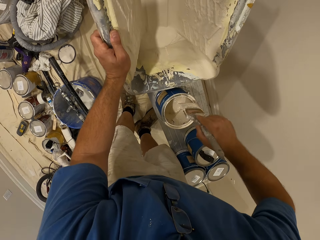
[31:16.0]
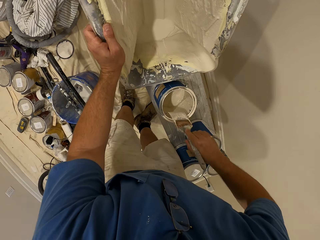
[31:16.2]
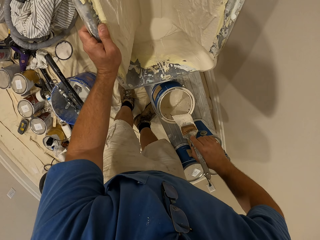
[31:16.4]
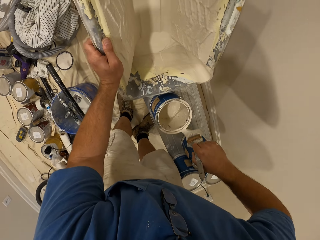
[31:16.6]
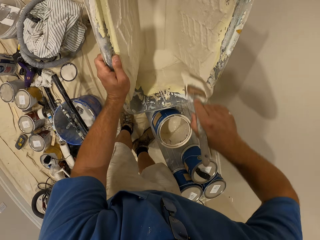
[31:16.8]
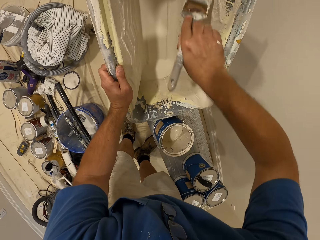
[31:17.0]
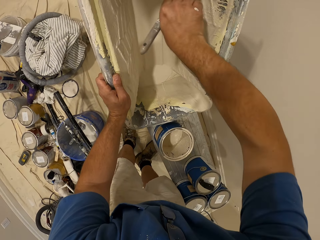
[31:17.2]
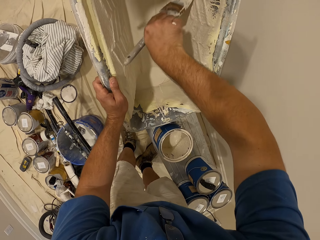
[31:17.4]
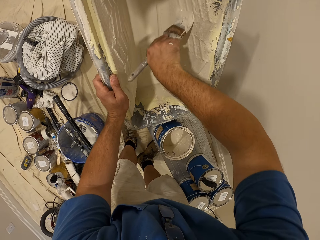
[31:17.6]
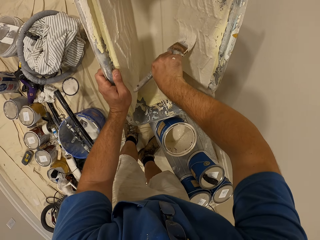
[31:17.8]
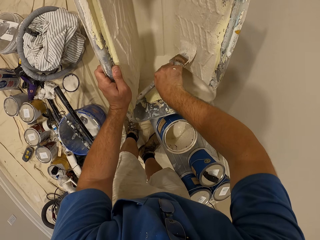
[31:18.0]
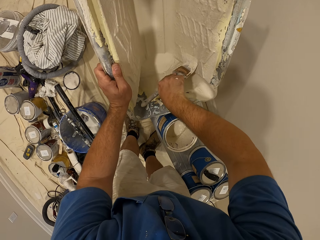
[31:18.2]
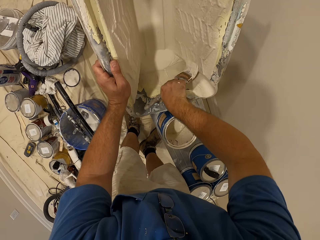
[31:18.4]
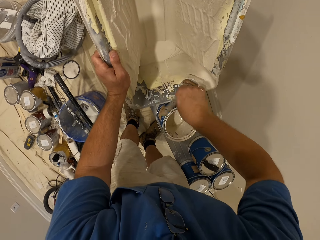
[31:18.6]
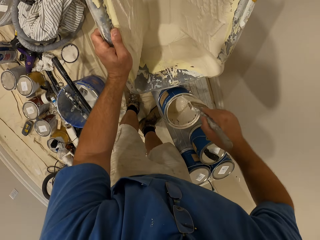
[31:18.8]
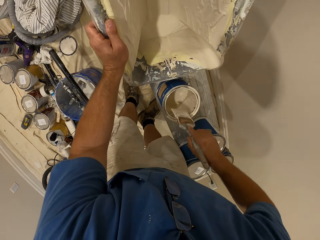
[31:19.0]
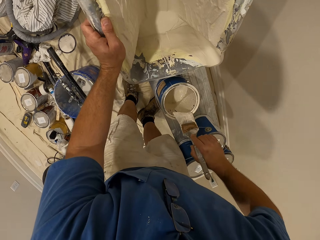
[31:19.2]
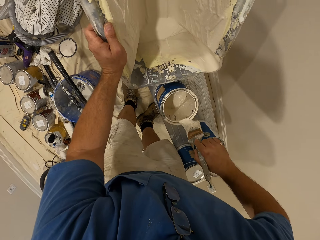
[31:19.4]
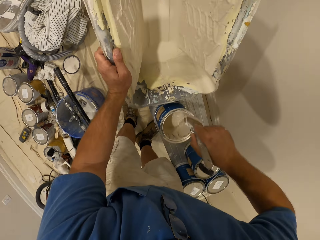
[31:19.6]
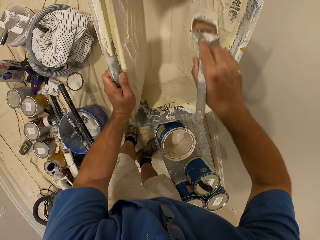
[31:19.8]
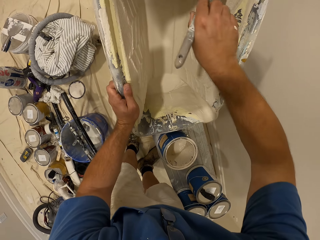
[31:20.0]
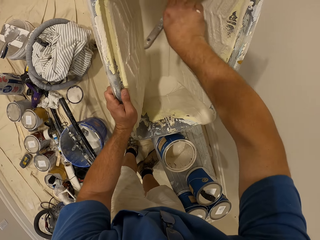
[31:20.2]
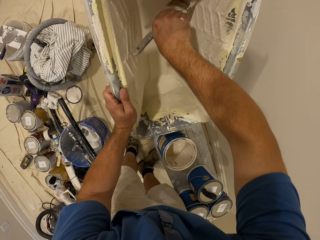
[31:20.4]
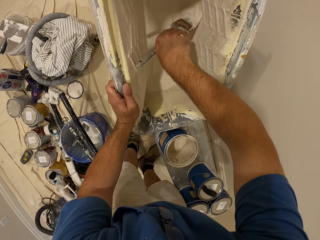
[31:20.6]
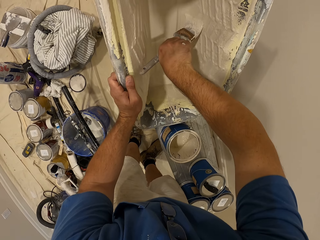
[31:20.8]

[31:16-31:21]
The camera wearer rubs the brush on the edge of the paint container. He scrapes the paint in the paint bucket with the brush in his right hand. He rubs the brush on the edge of the paint container. He scrapes the paint in the paint bucket with the brush in his right hand.

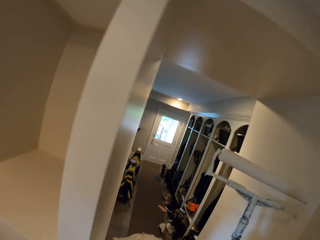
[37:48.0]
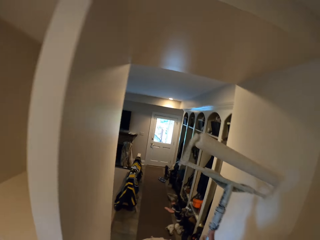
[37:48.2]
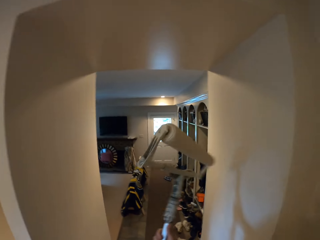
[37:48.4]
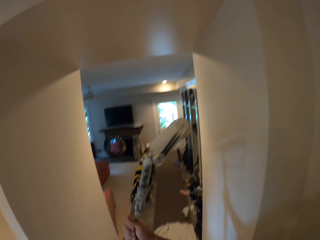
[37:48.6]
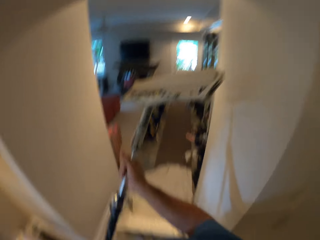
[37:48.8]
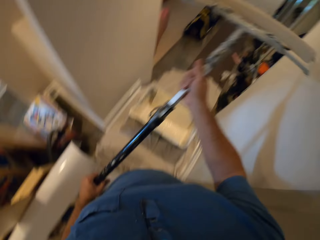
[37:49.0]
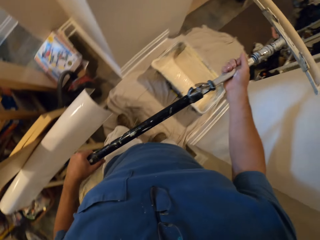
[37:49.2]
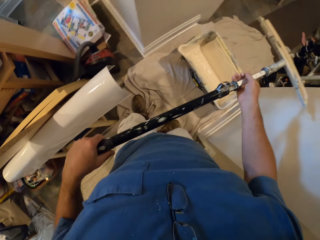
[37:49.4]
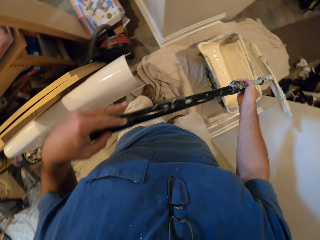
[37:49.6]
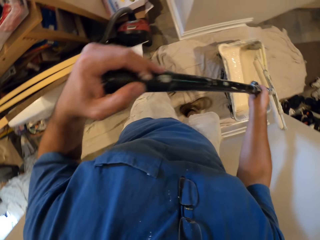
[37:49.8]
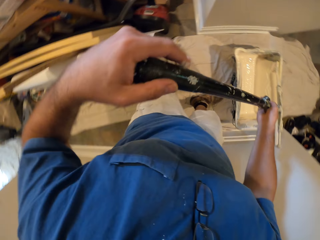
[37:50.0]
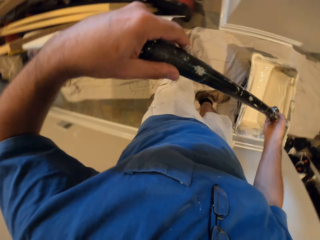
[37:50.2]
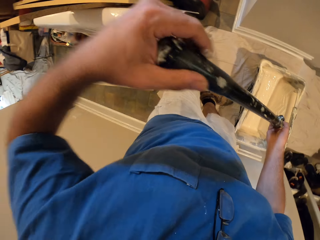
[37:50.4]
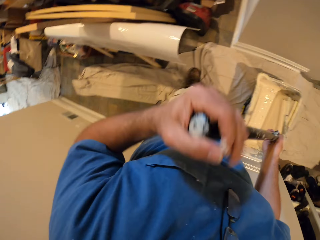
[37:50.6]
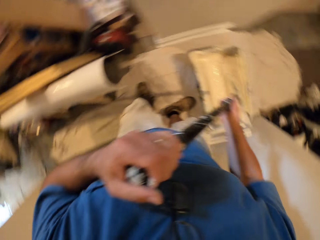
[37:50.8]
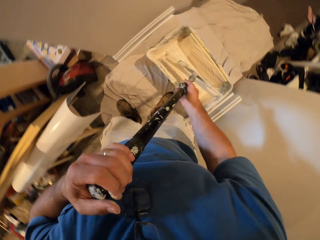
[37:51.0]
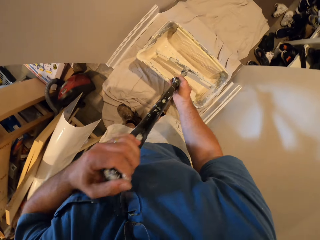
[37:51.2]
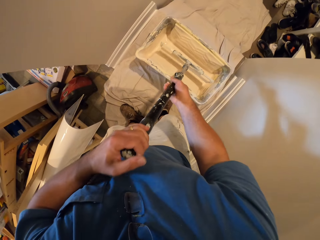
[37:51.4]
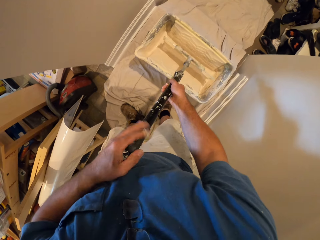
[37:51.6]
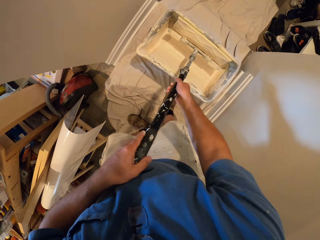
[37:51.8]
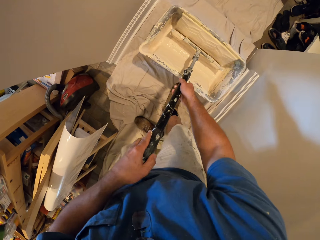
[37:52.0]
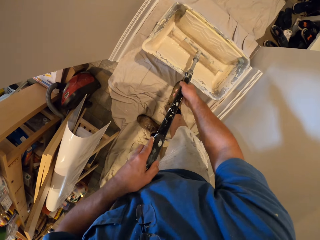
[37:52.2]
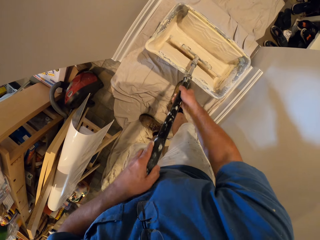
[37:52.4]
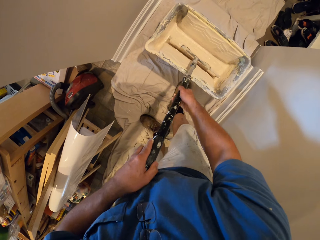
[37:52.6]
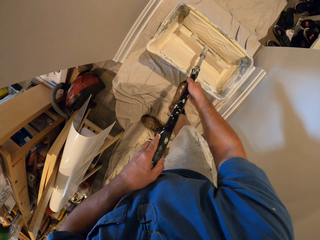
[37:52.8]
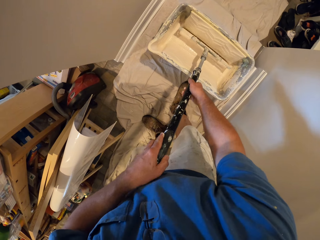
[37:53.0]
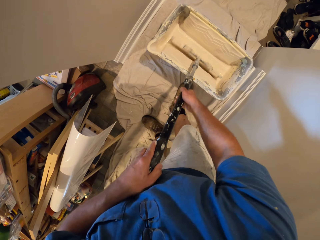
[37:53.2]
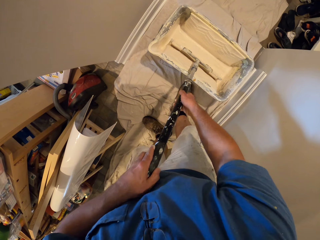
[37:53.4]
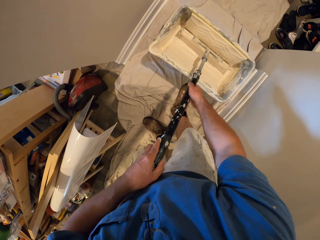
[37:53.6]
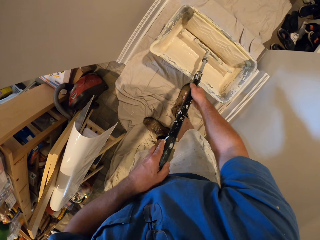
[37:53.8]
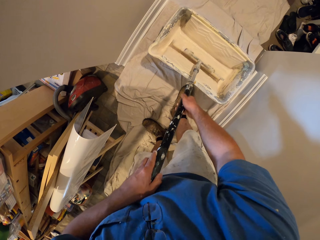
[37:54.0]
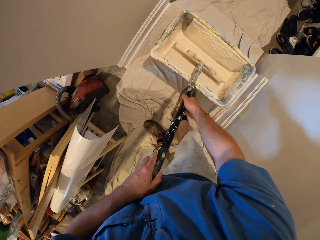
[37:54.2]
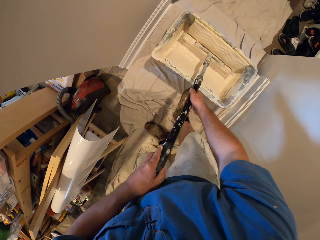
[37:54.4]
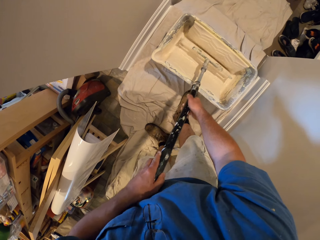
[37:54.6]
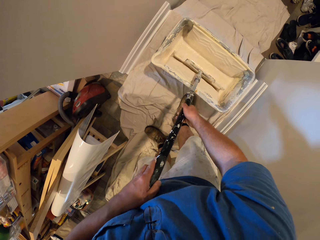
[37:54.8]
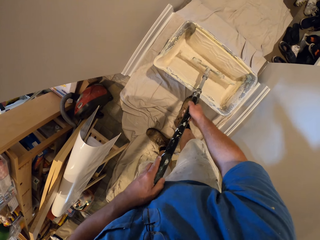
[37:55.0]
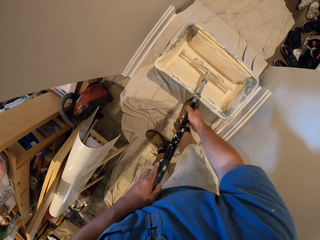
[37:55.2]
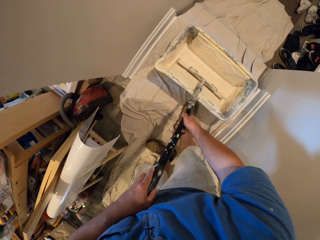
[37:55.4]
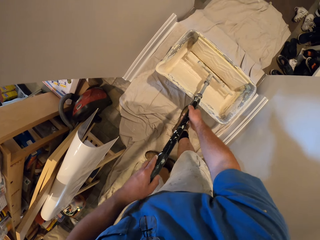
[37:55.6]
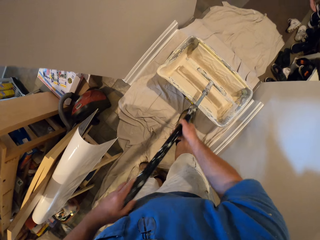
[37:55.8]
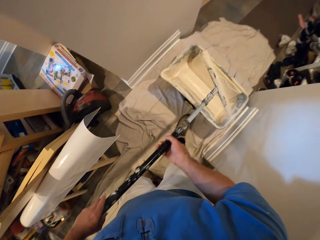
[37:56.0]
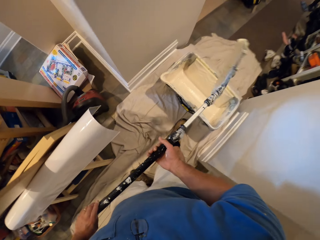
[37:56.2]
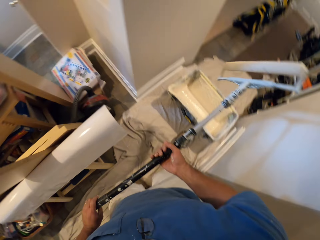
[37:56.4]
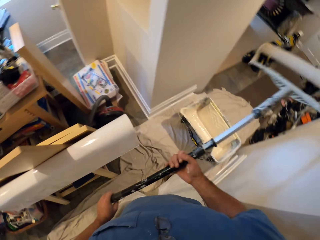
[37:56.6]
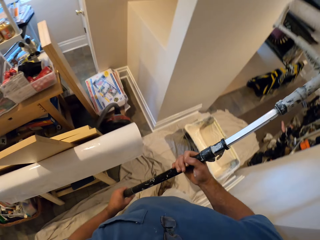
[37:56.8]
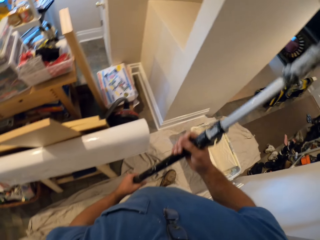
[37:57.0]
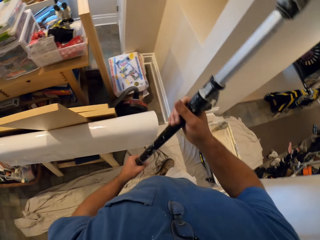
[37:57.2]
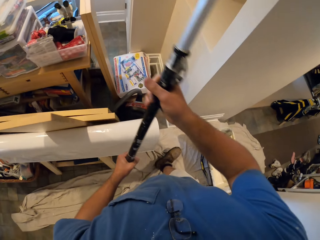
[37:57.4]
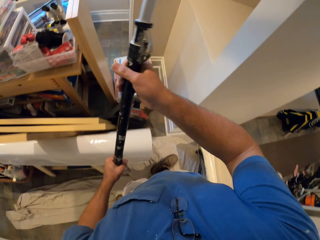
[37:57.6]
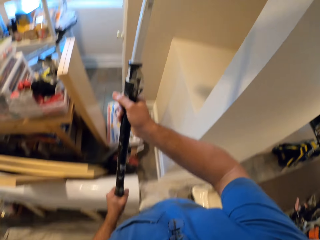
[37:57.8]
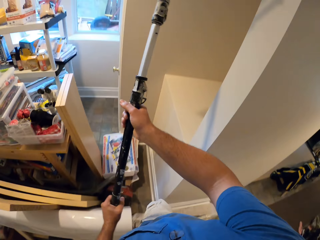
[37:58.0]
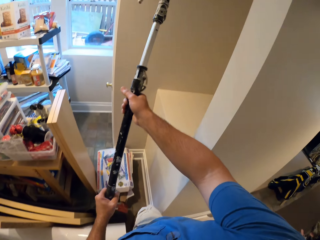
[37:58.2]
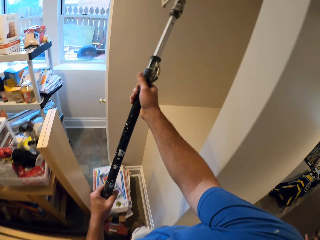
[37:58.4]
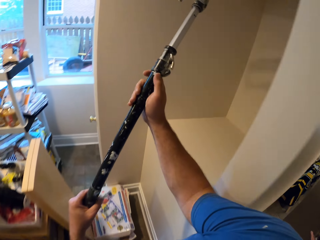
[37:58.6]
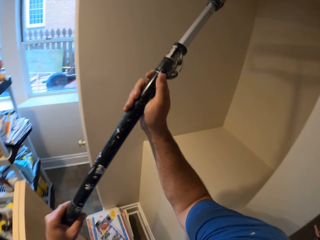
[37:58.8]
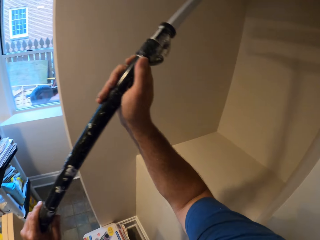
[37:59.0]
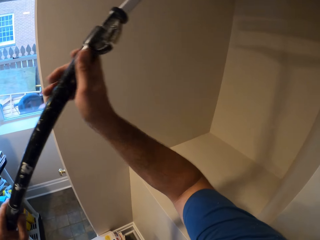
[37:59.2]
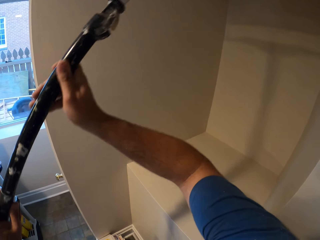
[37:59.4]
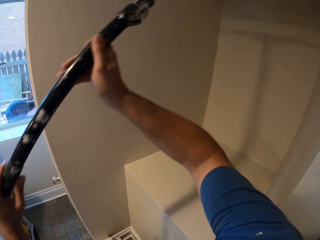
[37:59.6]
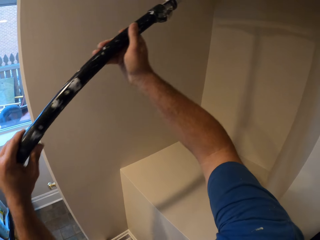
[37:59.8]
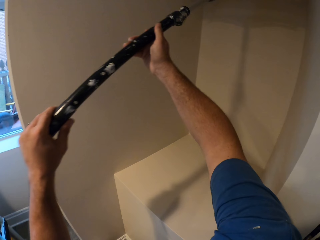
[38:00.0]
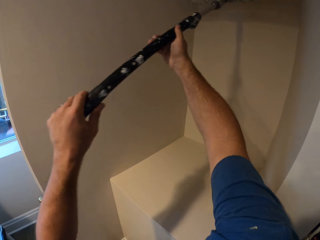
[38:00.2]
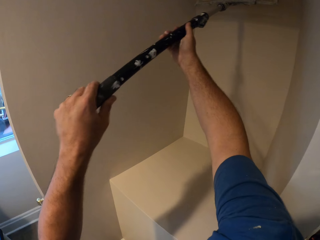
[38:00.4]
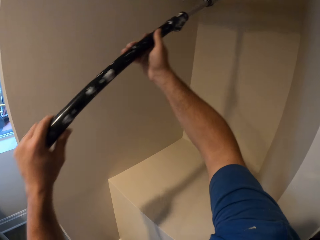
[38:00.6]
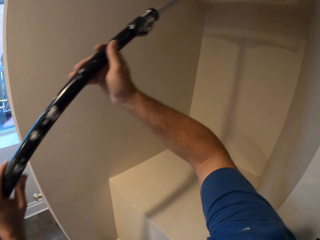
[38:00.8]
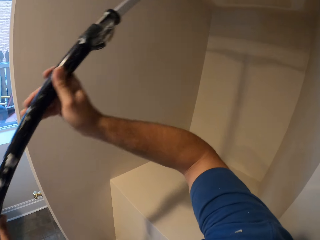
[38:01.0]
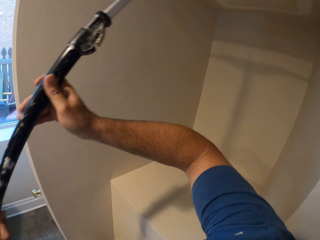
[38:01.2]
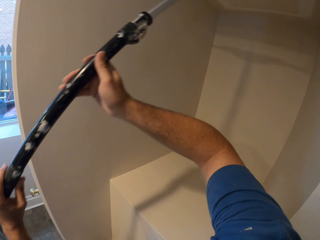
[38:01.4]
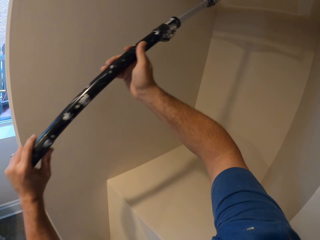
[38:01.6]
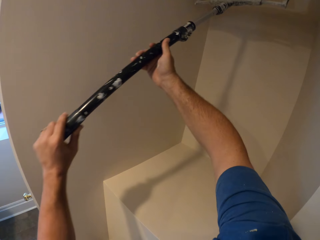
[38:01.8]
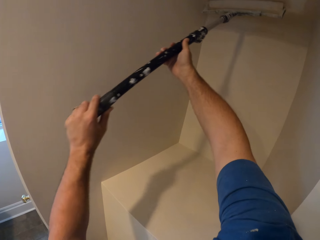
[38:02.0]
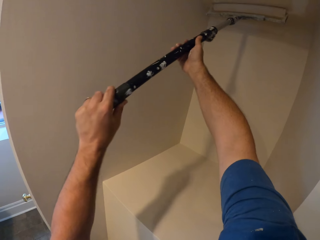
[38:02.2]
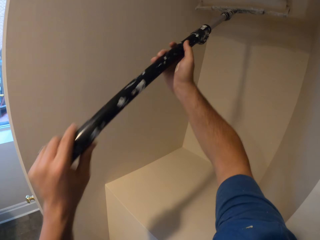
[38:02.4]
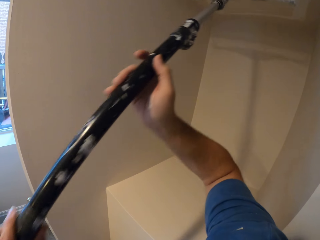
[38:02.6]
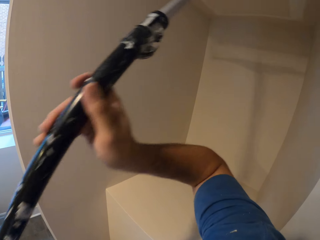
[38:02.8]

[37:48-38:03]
The camera wearer dips the paint roller into the bucket of white paint. They paint the wall using the paint roller. They paint the ceiling of a compartment.

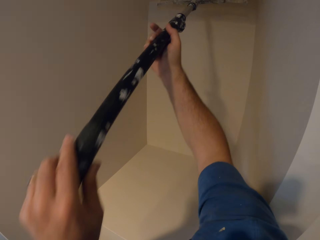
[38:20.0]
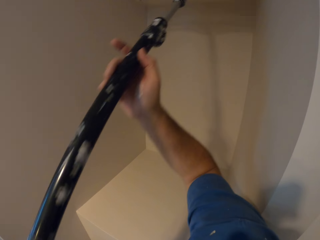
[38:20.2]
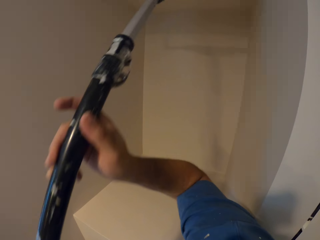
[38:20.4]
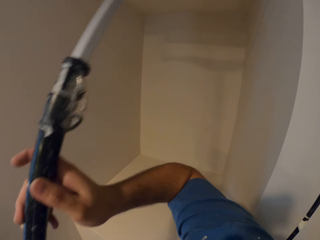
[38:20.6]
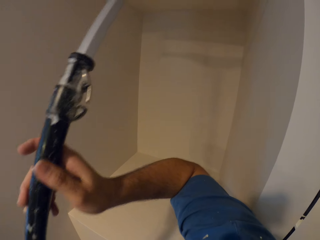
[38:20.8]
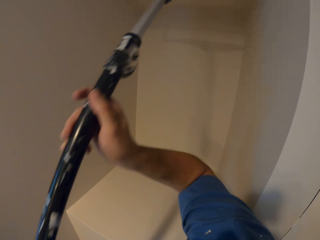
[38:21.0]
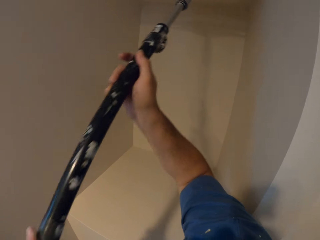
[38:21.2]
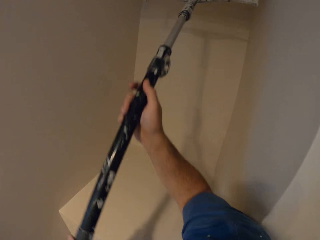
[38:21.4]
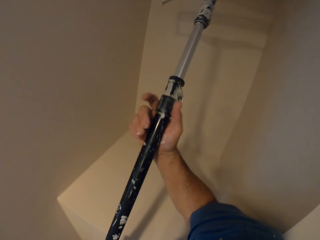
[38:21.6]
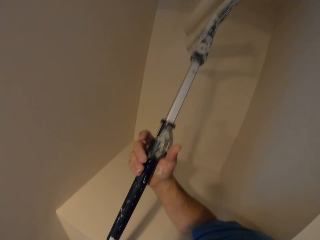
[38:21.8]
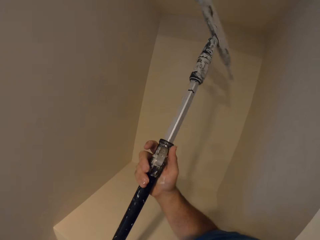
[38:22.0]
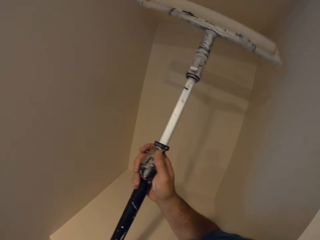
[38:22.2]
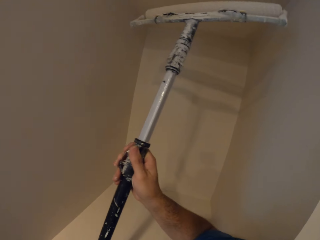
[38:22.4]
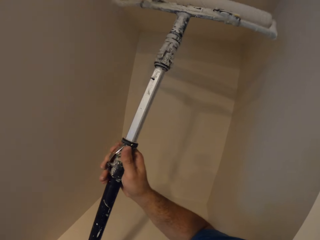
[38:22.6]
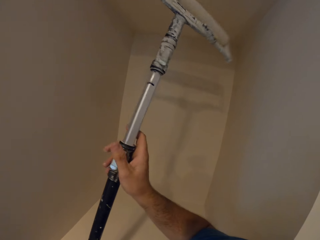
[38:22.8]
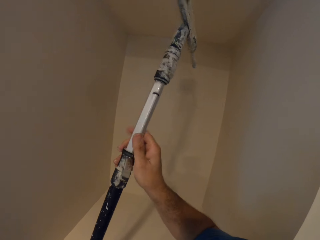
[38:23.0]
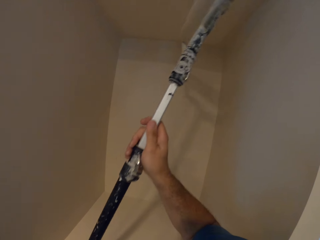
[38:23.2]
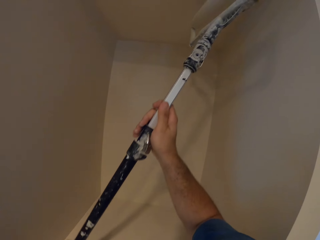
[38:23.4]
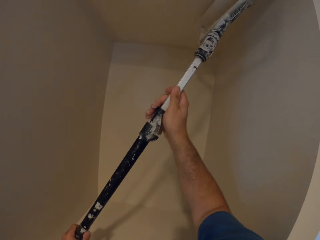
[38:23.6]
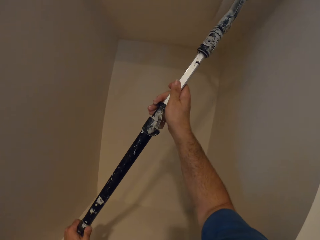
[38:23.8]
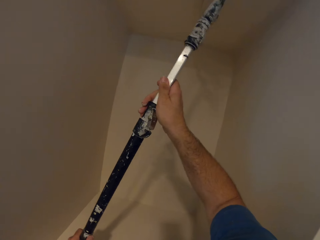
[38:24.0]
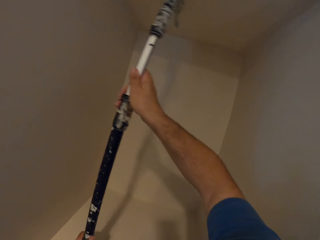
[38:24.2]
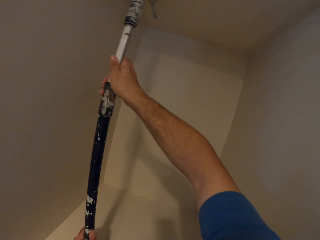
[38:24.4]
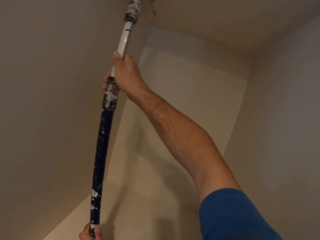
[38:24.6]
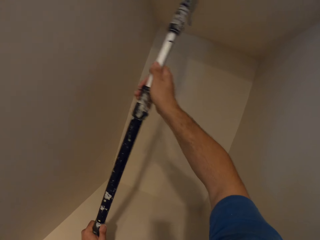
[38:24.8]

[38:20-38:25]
The camera wearer spins the paint roller. They paint the ceiling of a compartment.
